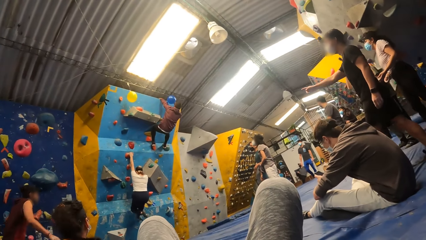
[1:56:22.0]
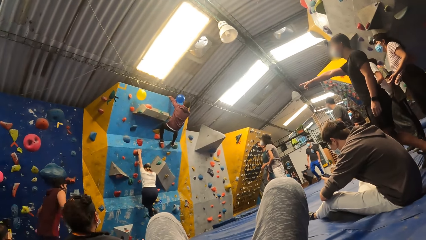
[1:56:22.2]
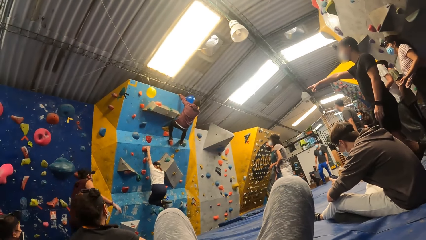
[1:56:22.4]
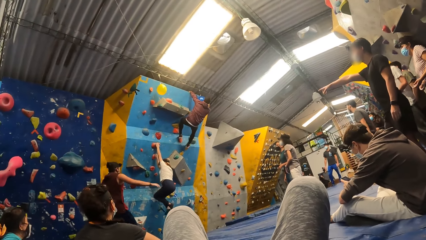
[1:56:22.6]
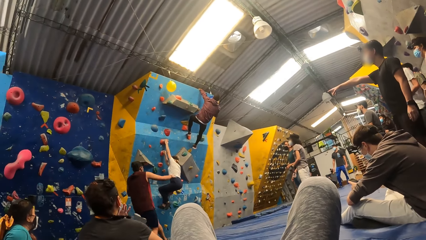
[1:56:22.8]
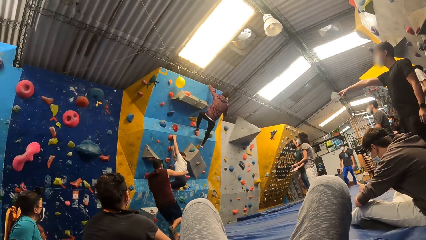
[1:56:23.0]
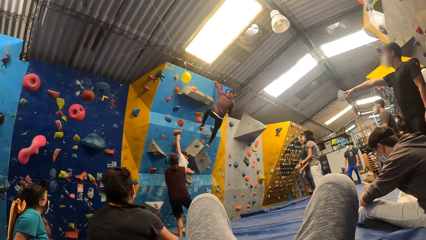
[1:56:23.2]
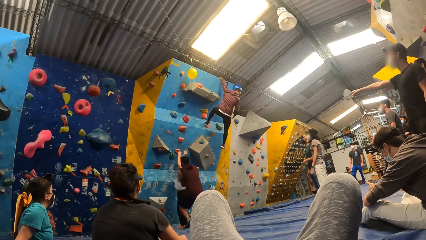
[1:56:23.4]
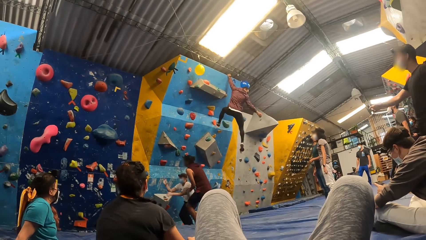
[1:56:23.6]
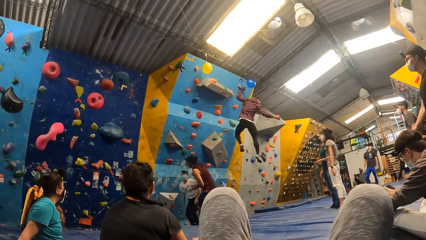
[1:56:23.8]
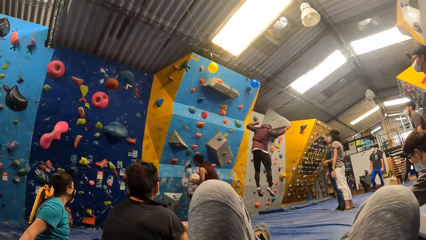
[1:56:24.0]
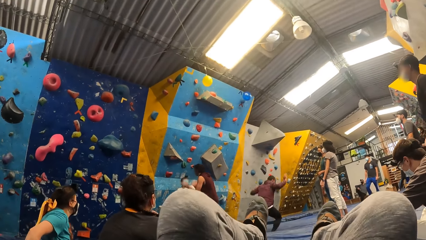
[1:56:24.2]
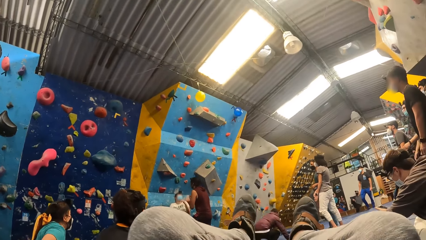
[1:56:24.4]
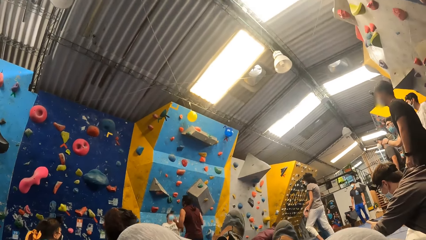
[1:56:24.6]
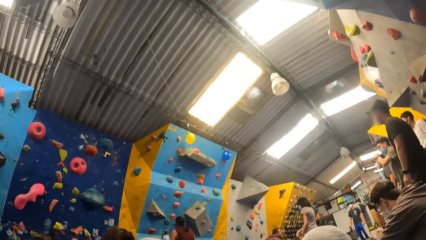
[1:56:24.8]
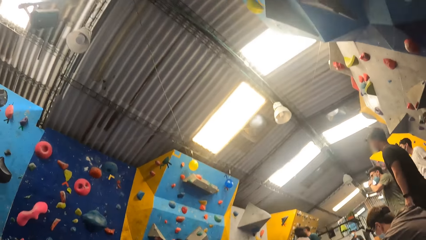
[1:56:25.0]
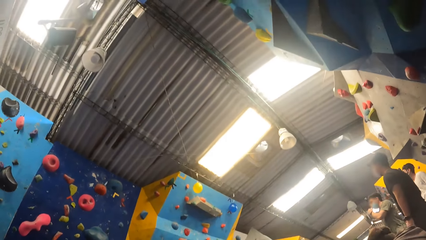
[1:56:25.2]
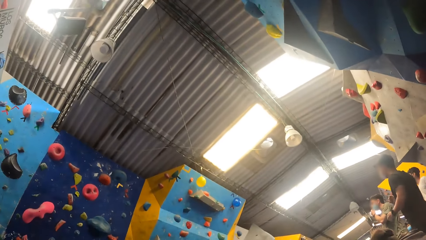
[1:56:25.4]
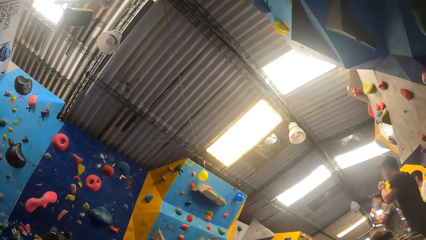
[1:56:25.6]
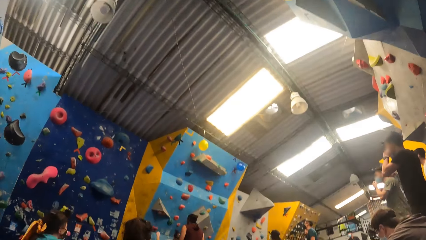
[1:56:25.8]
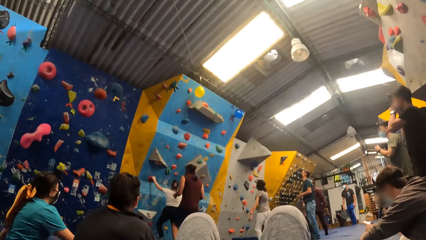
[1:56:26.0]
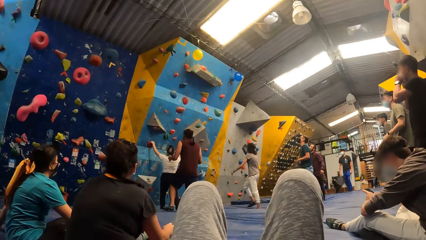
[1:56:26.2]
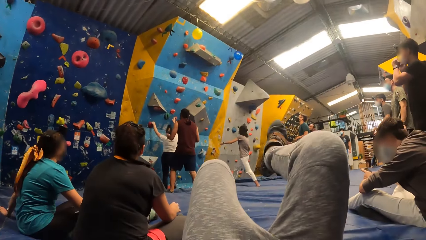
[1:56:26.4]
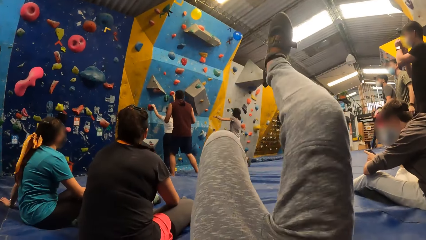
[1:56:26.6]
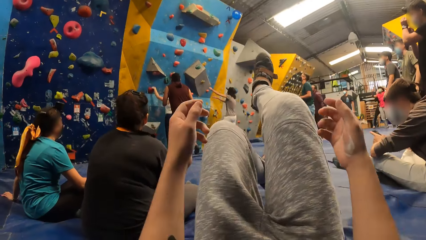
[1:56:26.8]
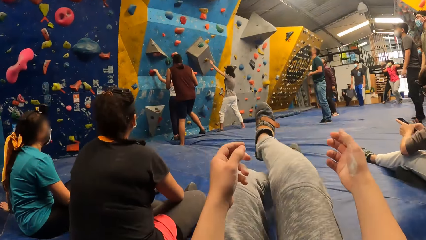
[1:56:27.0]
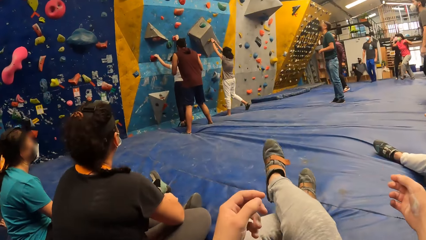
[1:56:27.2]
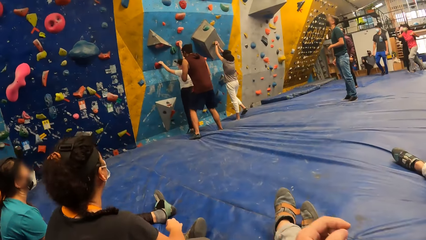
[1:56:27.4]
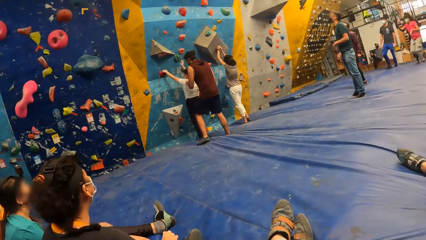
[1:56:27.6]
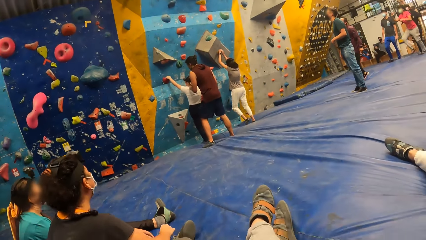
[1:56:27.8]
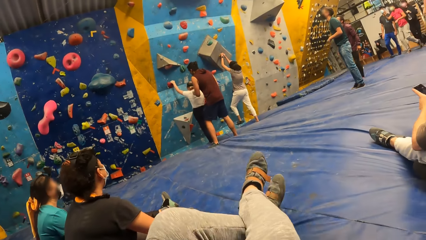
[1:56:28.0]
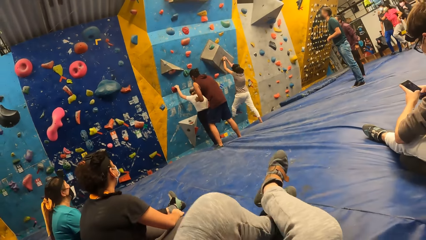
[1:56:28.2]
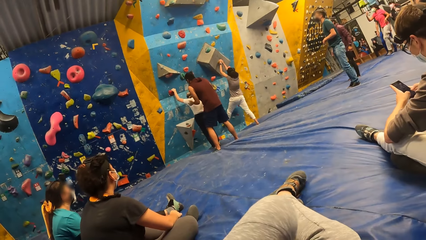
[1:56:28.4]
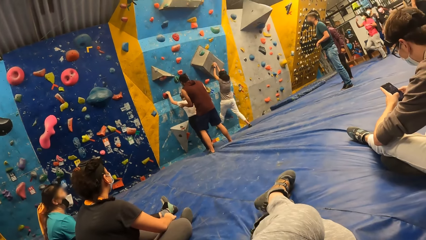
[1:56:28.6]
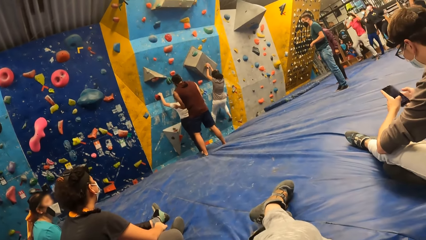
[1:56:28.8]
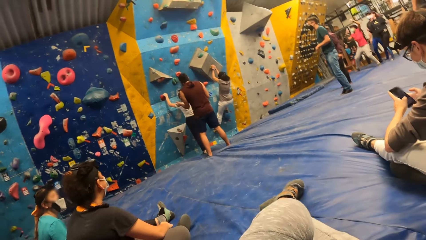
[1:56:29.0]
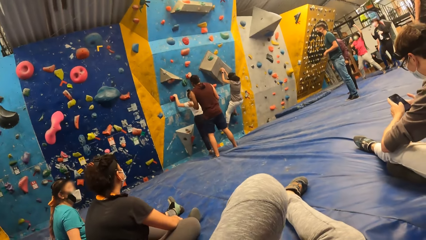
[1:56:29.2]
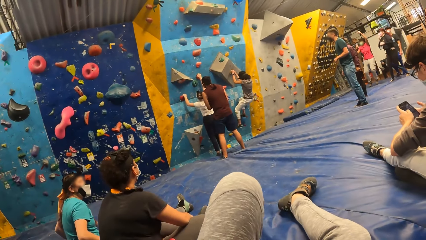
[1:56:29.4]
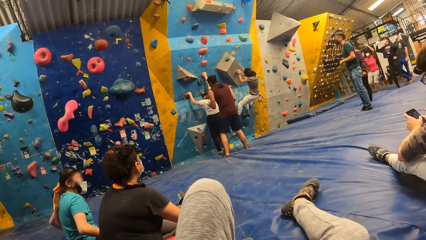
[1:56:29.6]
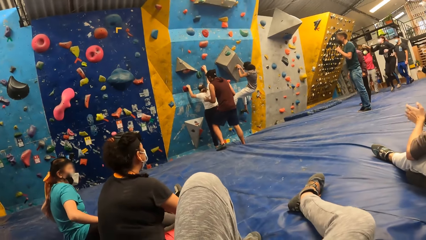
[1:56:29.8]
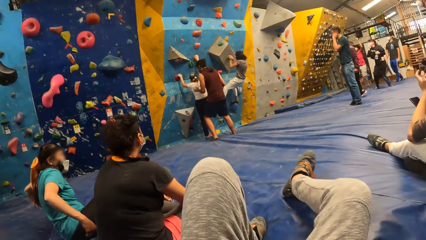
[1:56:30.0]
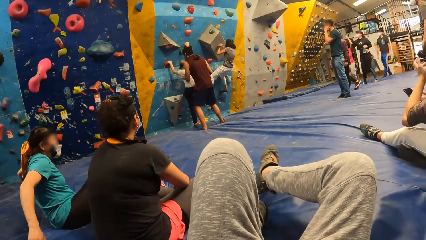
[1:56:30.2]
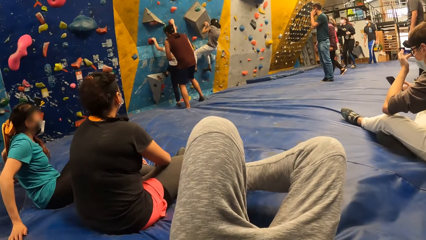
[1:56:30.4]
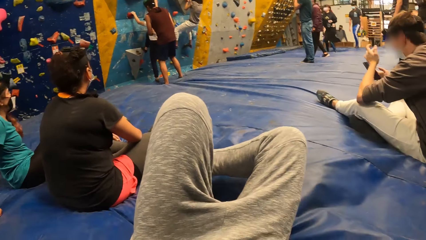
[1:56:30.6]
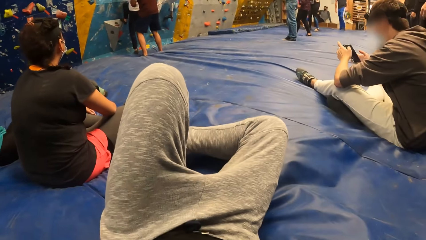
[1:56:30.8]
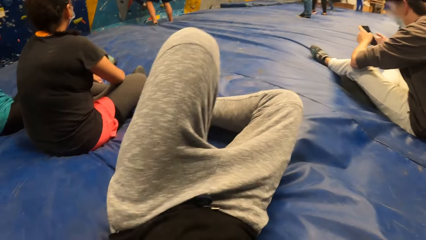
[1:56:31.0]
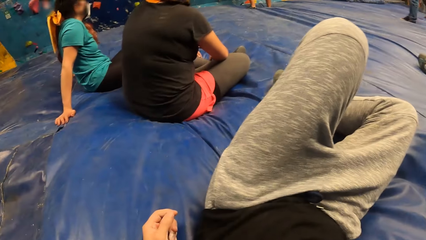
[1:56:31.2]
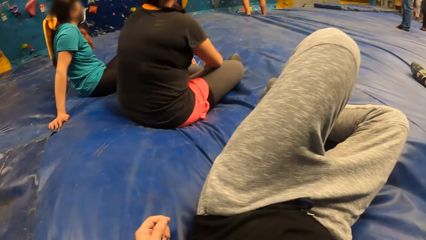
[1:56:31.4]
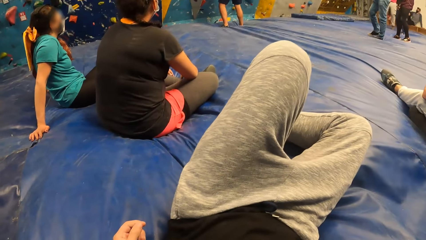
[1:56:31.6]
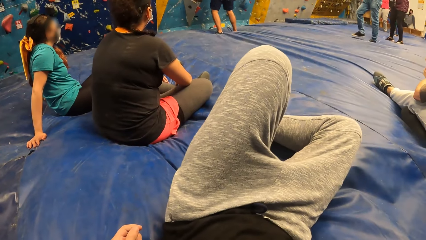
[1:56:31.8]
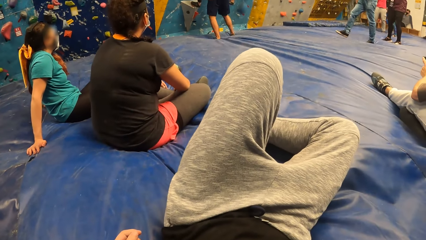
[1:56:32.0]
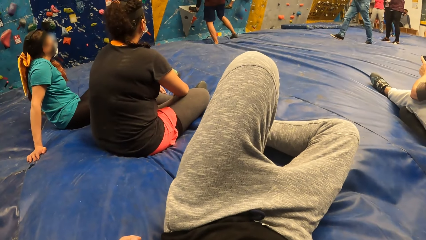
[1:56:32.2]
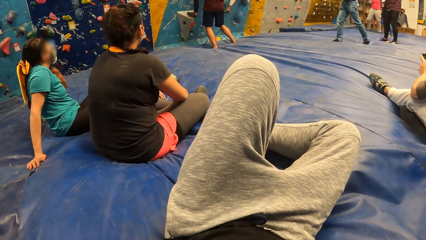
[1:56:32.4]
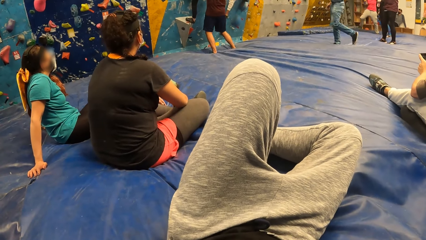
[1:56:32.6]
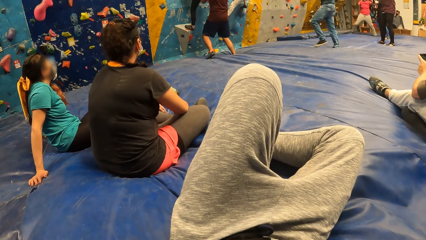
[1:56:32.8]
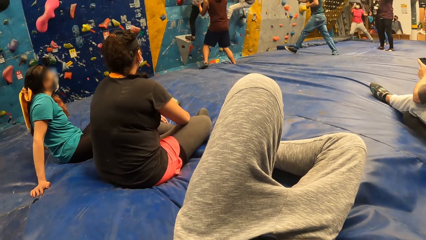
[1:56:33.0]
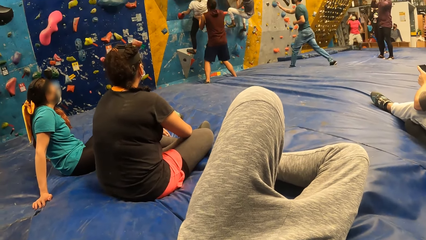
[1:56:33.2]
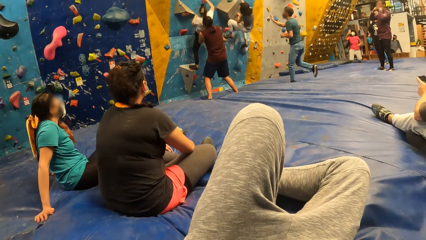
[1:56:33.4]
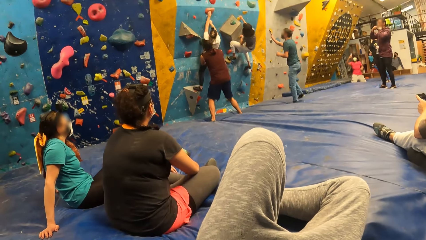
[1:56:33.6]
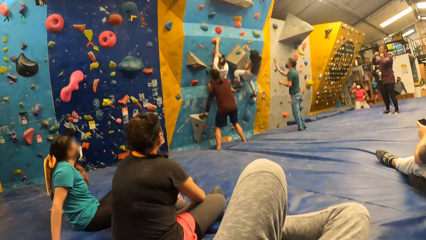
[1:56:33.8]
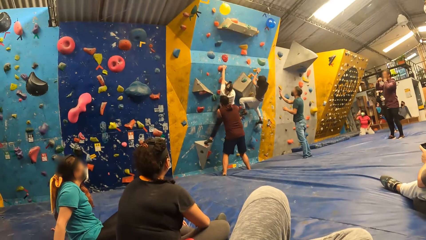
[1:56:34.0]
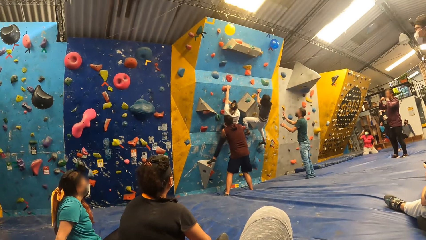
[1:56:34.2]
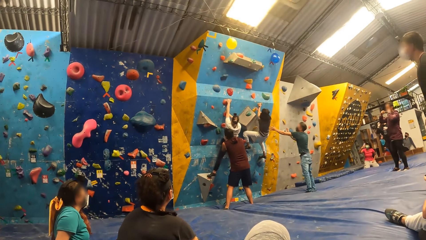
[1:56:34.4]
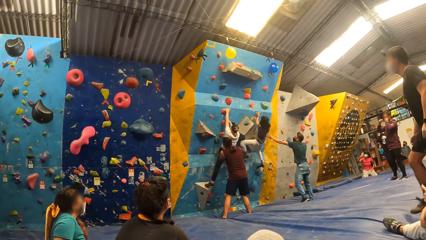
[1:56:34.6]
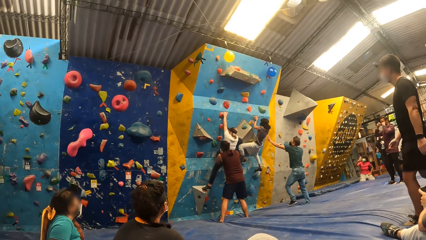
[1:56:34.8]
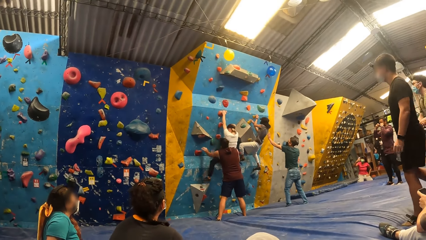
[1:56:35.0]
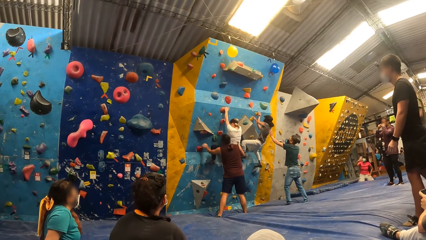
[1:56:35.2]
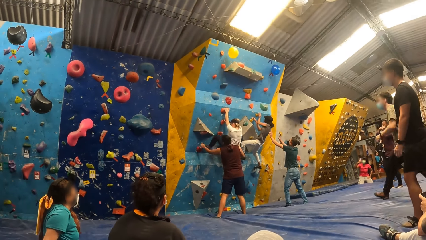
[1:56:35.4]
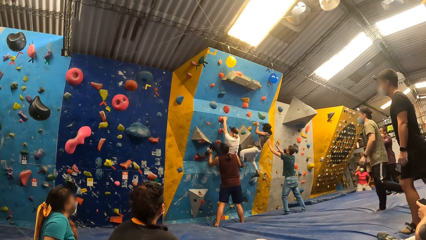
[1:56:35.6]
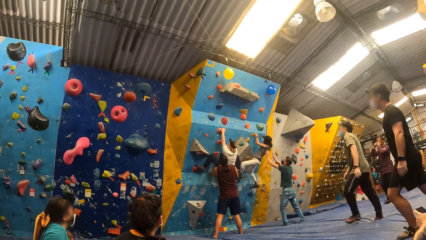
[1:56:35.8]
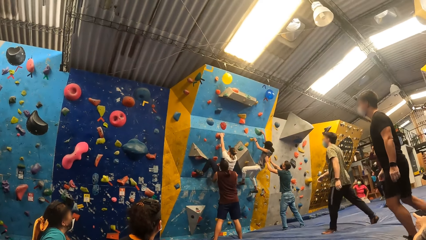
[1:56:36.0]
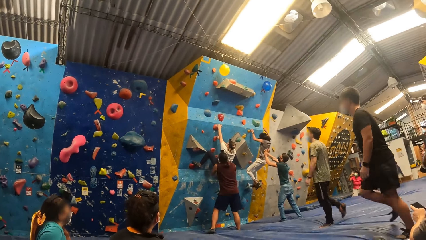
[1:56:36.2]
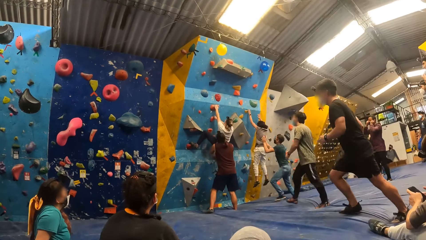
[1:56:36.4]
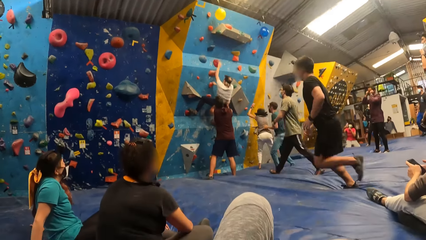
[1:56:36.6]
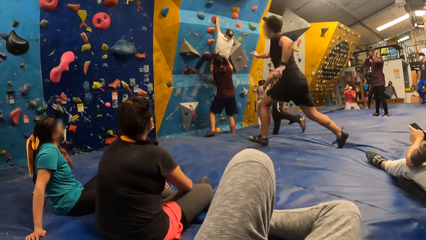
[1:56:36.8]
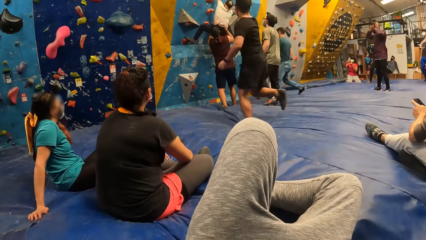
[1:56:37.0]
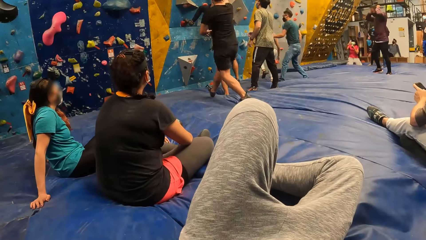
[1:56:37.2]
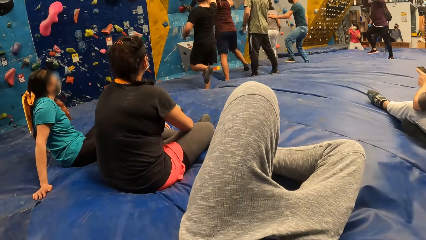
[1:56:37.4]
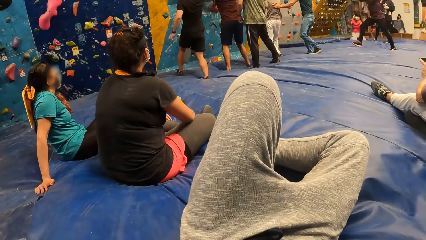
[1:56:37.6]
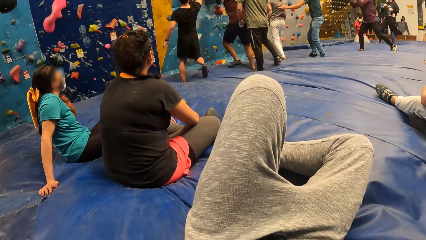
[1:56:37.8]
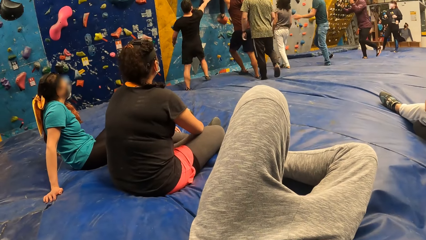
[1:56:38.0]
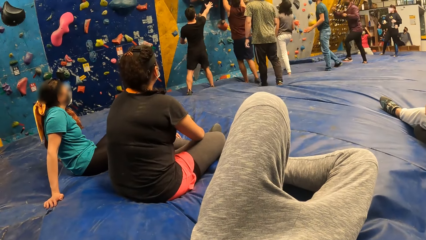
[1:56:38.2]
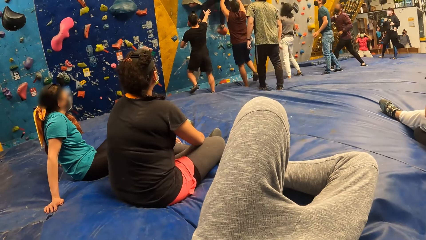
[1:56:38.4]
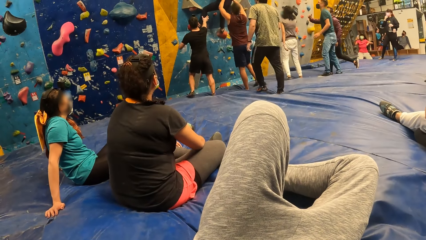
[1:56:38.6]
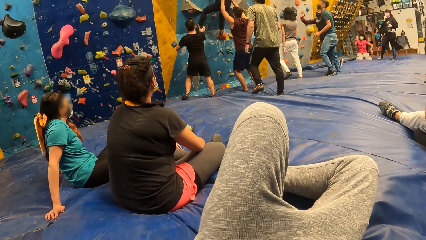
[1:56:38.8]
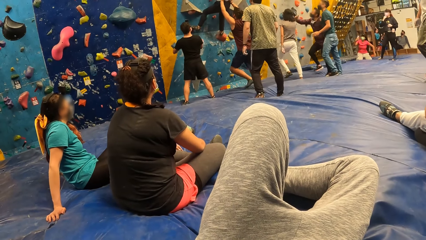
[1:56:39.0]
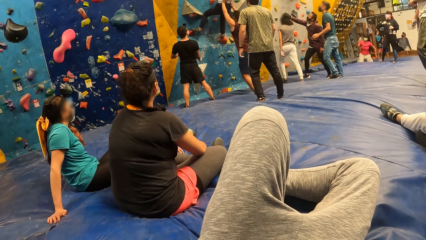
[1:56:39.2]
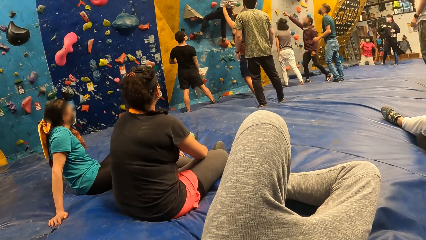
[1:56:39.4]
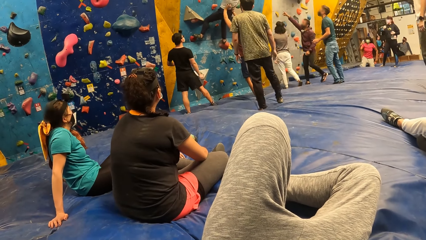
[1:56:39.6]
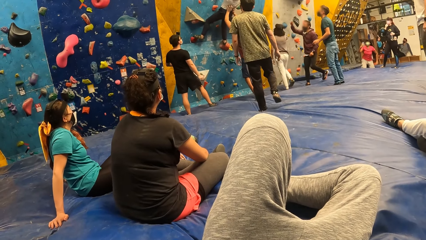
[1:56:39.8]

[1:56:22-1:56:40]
A person runs towards the climbing wall. The person holds another person. The second person jumps to the ground. A third person jumps to the ground. The camera wearer looks around. She looks around at the climbing wall. She lifts her legs. She folds her legs on the ground. A fourth person climbs the wall. A fifth person climbs the wall. The camera wearer adjusts her legs on the ground. She looks around. A sixth person walks towards the climbing wall. A seventh person walks towards the climbing wall. An eighth person runs towards the climbing wall. The fourth person falls to the ground.
